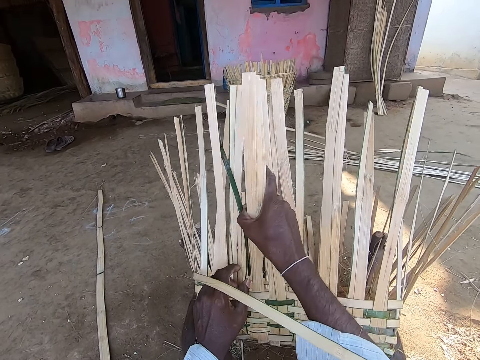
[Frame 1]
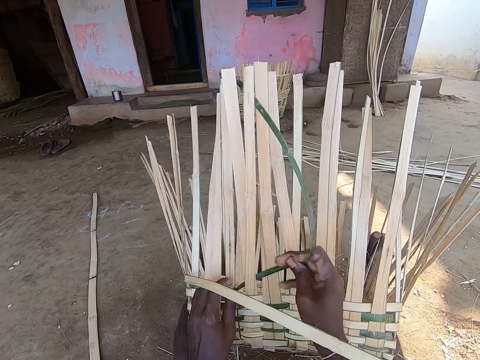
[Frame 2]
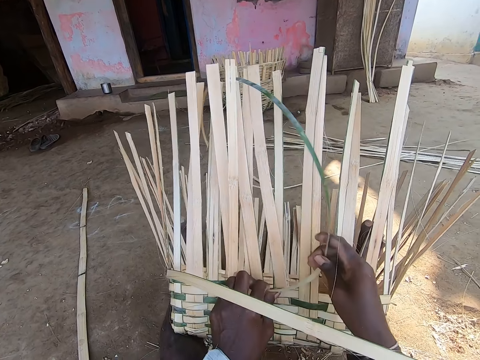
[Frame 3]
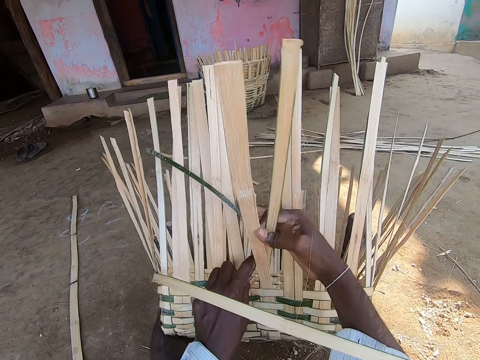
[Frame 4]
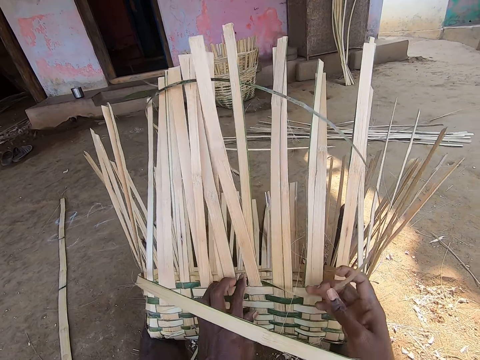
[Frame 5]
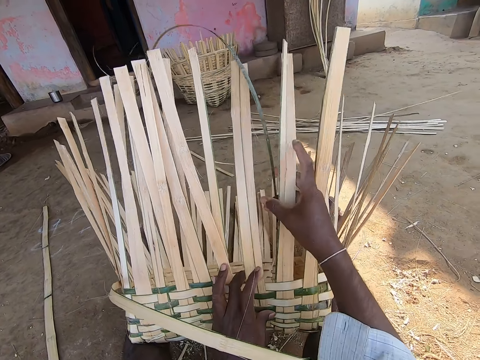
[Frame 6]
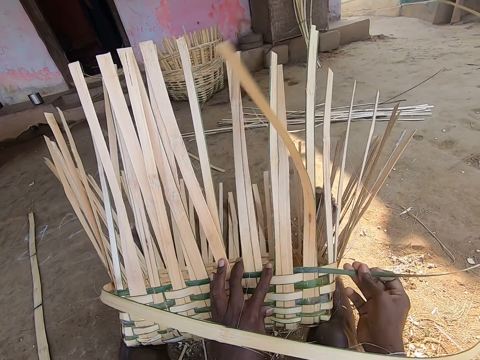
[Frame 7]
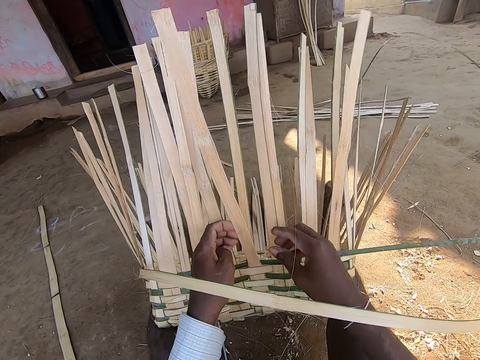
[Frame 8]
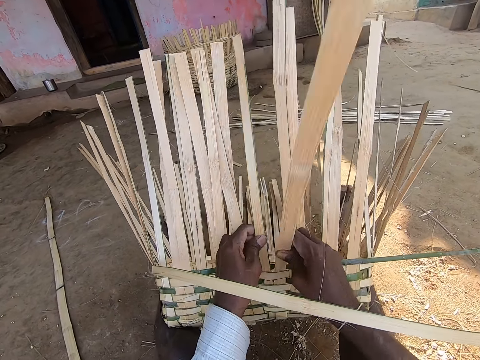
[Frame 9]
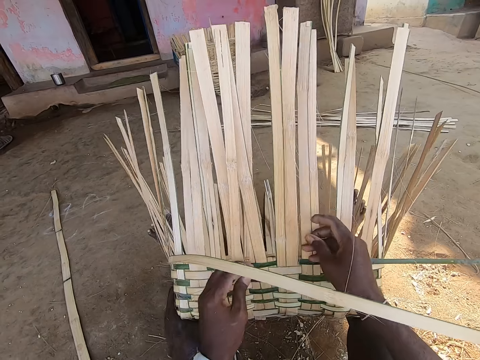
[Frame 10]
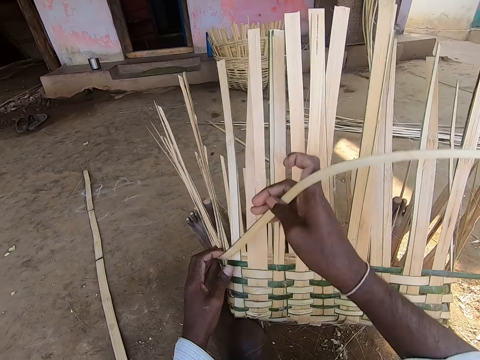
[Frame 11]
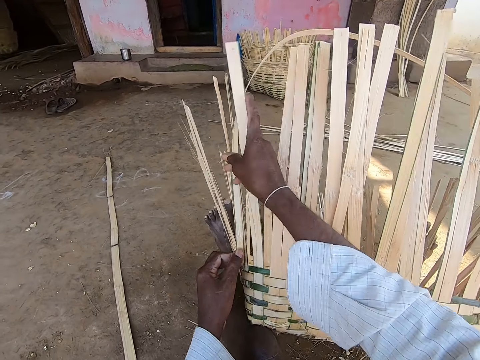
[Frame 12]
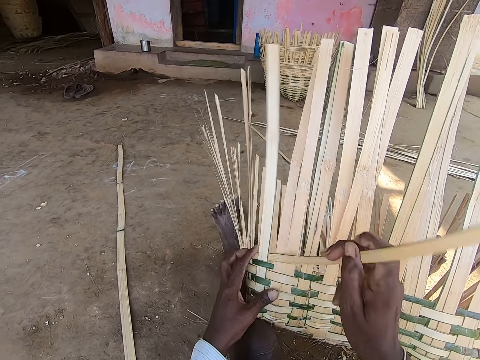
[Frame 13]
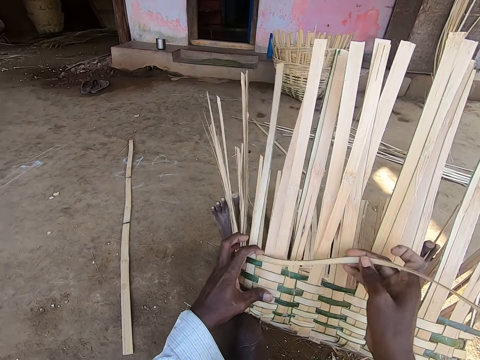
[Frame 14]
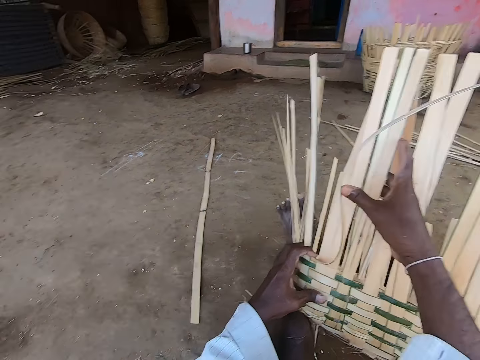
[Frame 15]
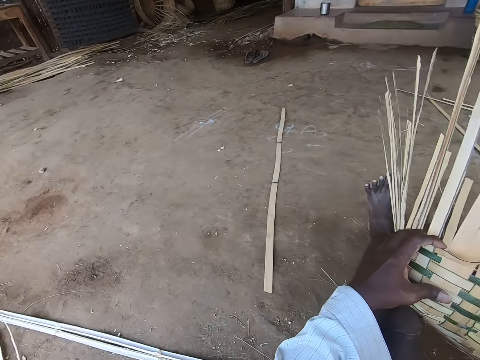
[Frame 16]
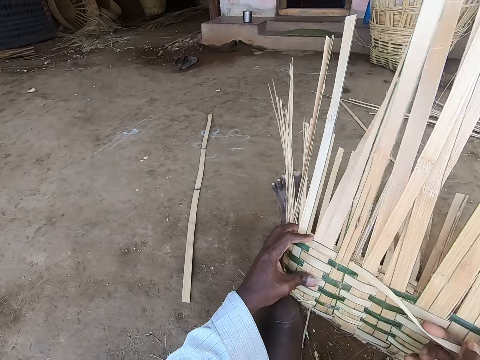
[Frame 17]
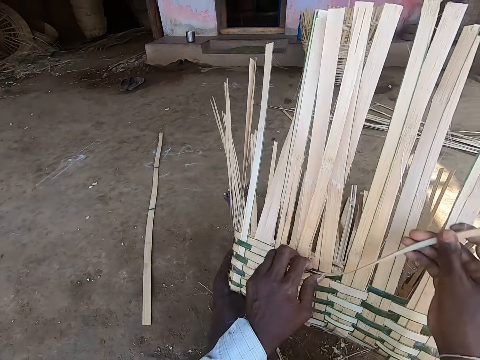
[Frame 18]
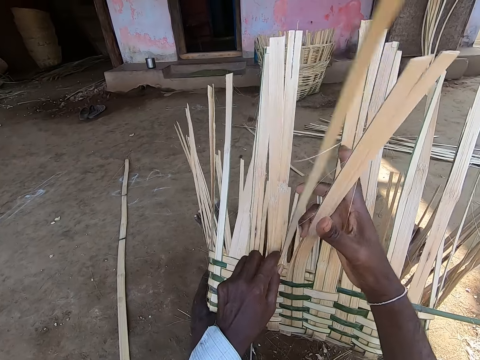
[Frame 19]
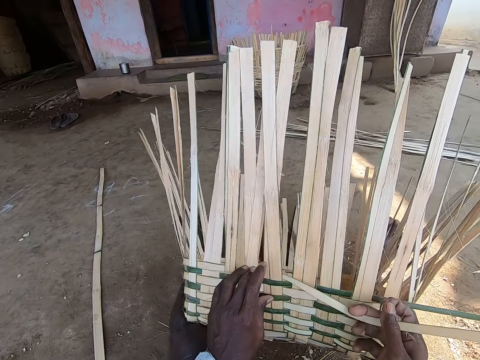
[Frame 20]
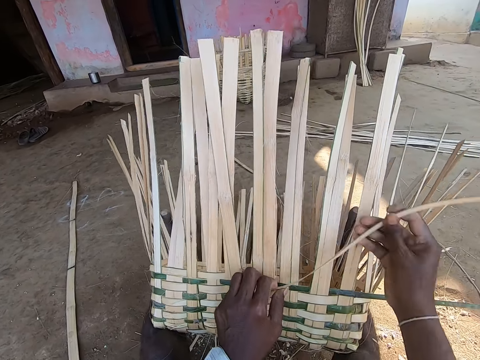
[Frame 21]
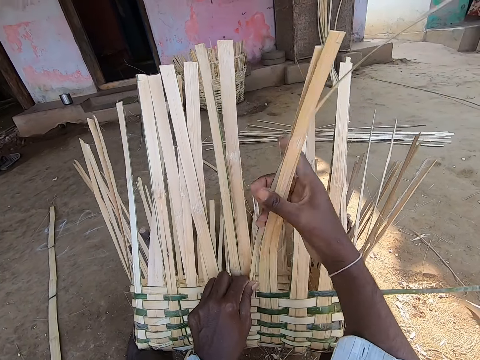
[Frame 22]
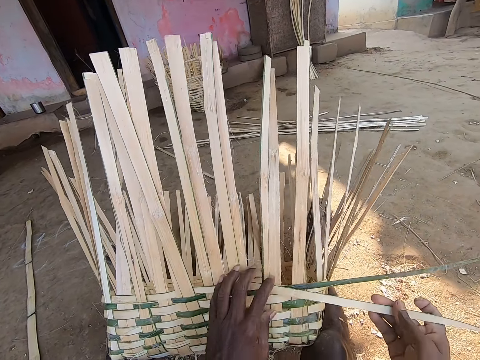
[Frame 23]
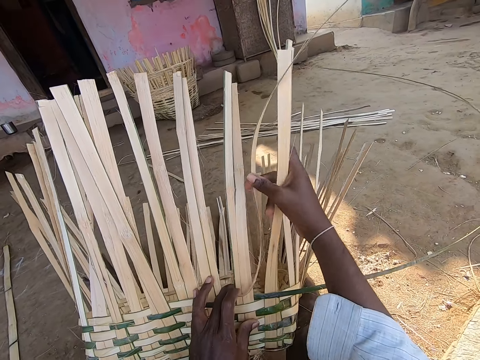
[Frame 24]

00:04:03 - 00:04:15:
The camera wearer adjusts the bamboo strip with his hands. He picks the bamboo strip with his hands. He weaves the basket in his left hand with the bamboo strip in his right hand.

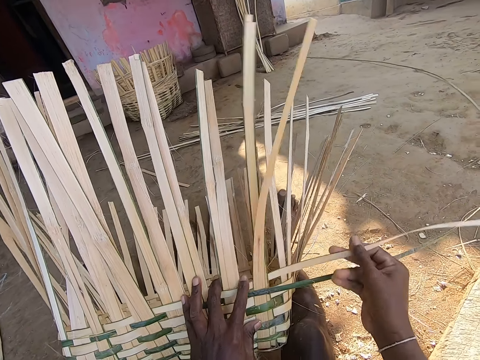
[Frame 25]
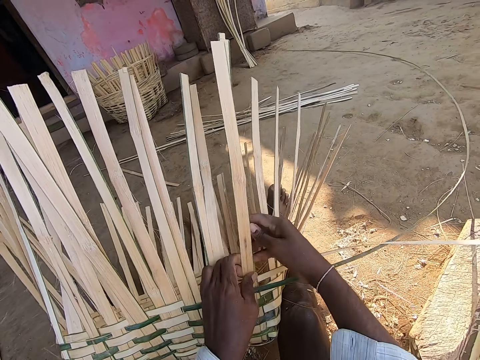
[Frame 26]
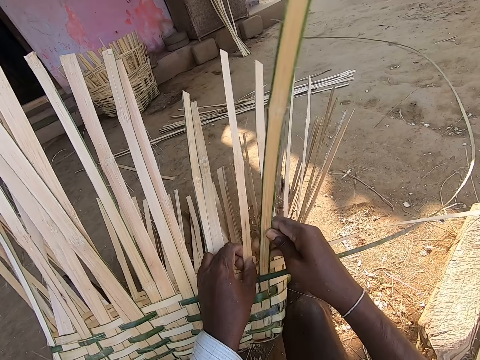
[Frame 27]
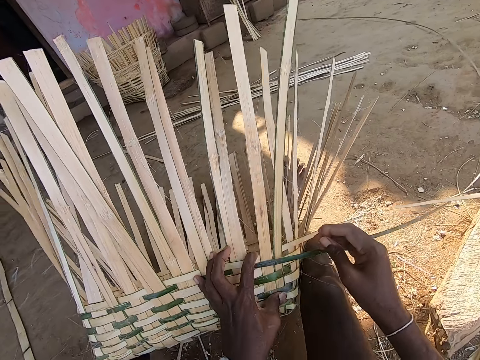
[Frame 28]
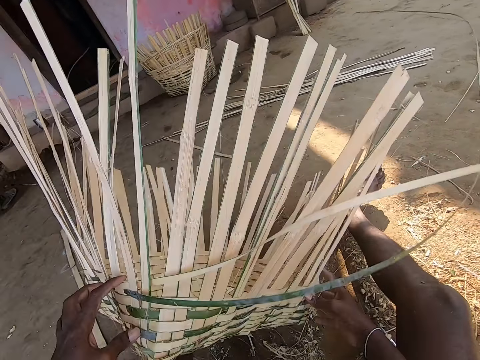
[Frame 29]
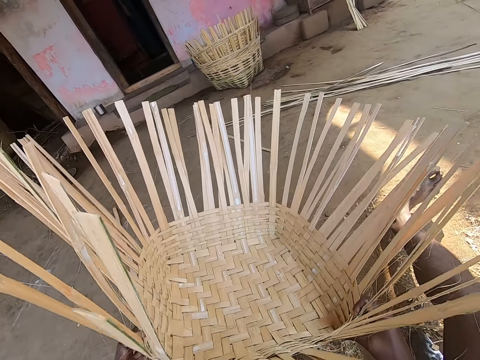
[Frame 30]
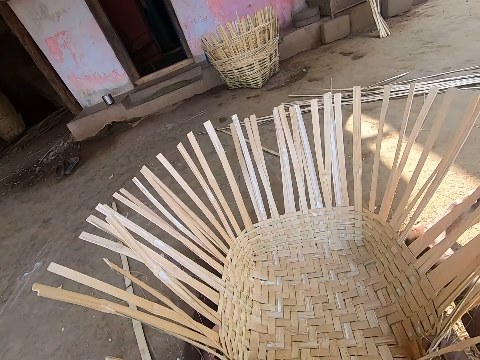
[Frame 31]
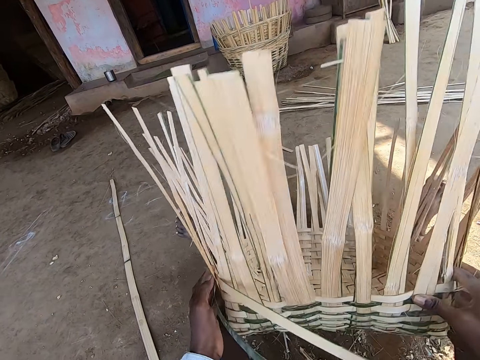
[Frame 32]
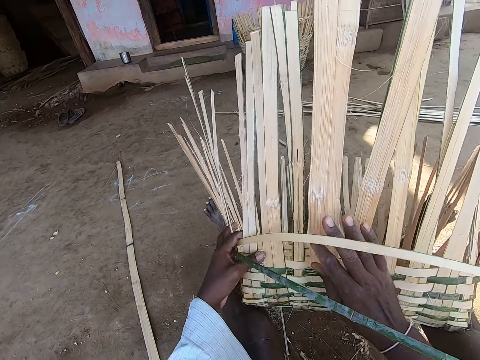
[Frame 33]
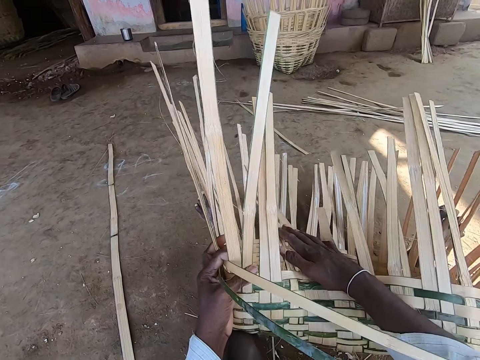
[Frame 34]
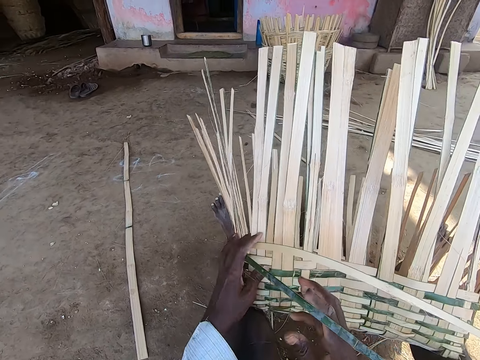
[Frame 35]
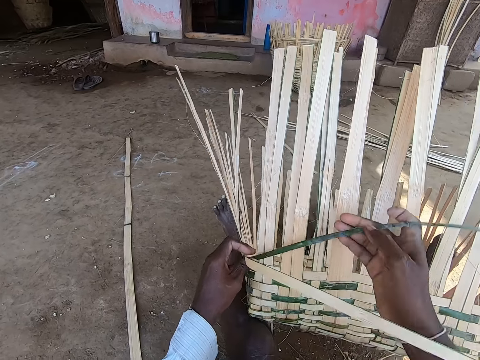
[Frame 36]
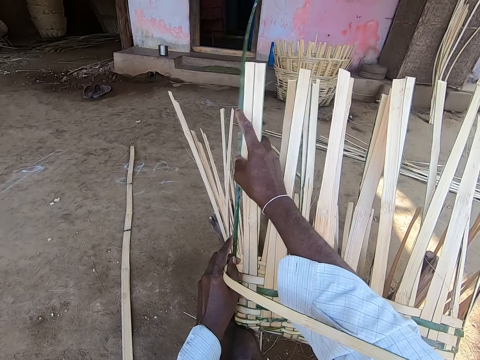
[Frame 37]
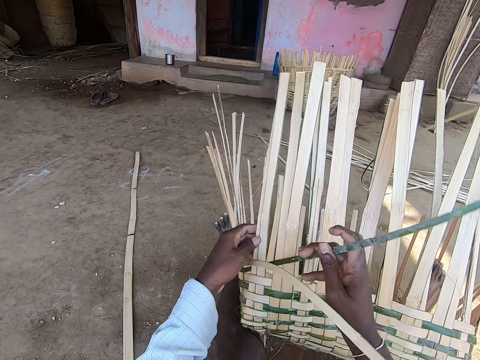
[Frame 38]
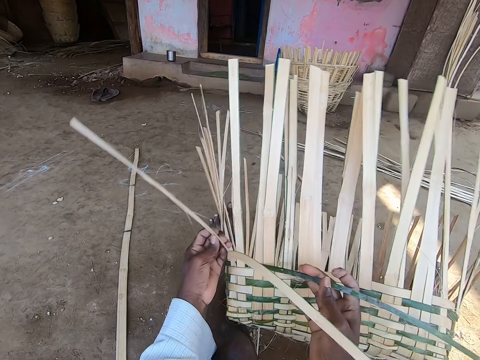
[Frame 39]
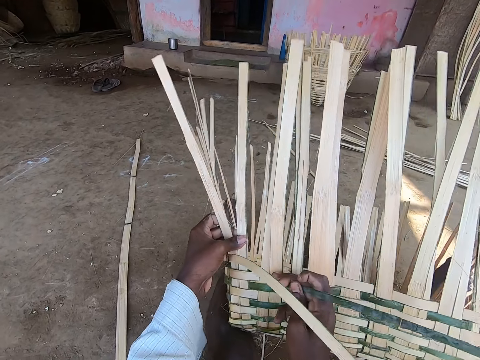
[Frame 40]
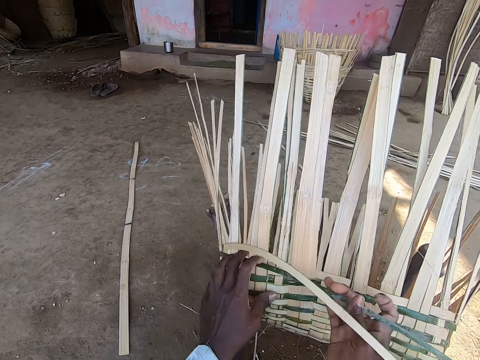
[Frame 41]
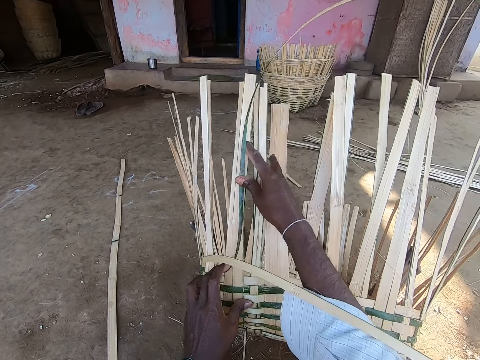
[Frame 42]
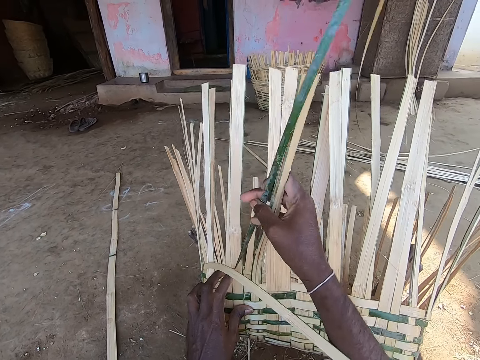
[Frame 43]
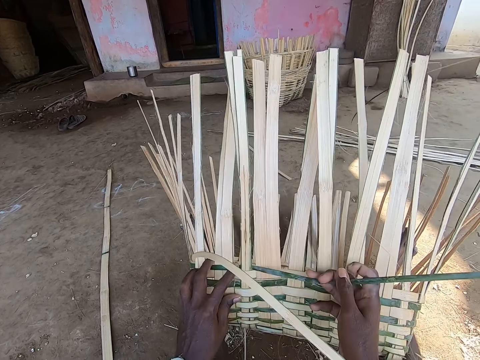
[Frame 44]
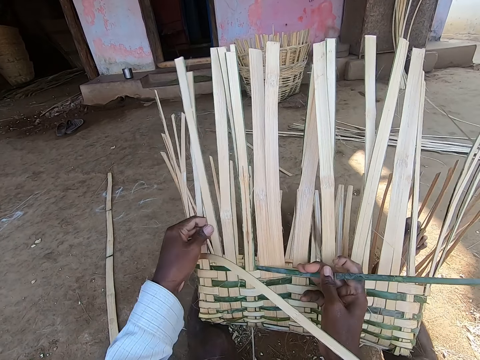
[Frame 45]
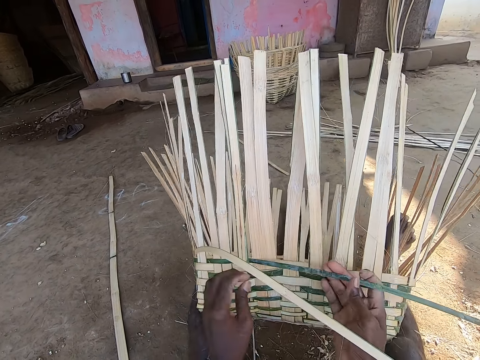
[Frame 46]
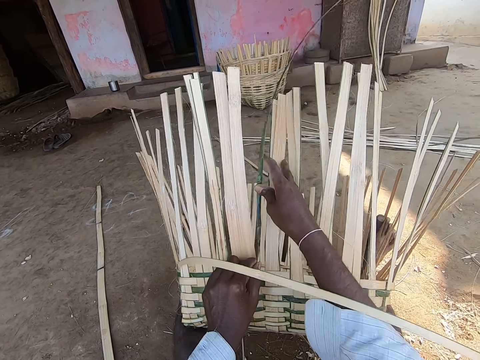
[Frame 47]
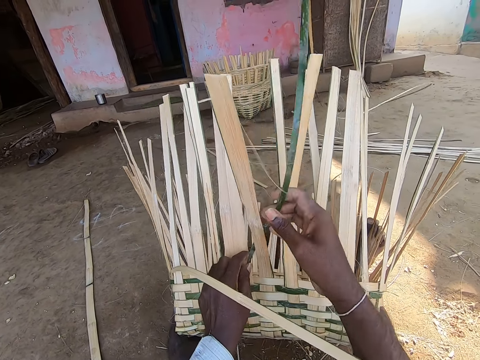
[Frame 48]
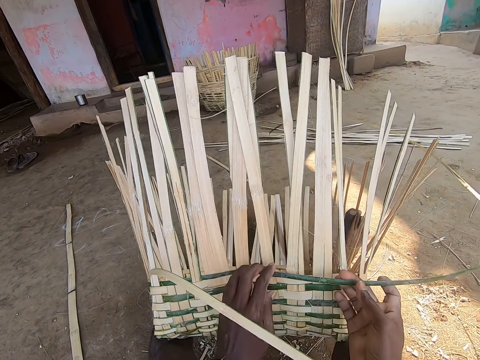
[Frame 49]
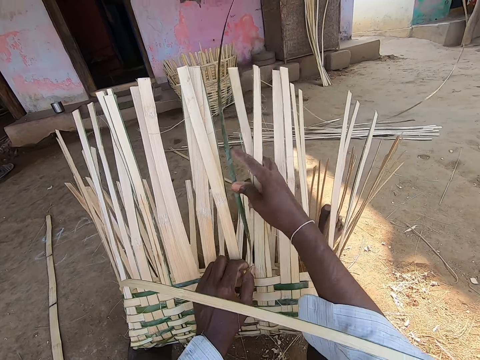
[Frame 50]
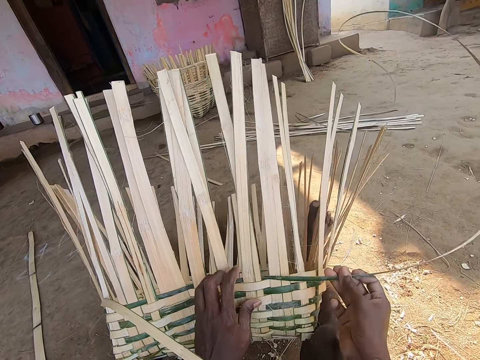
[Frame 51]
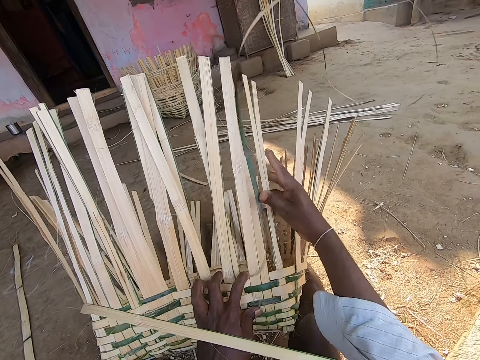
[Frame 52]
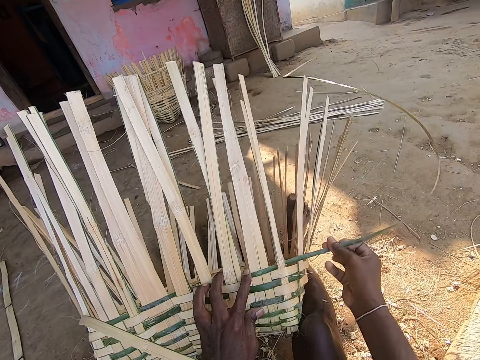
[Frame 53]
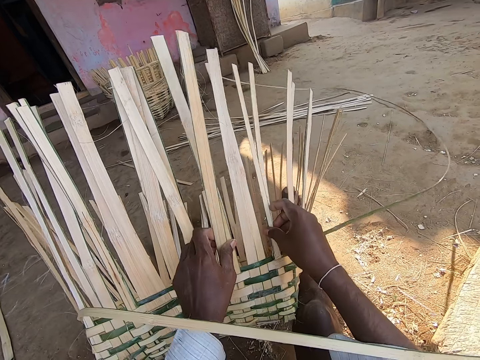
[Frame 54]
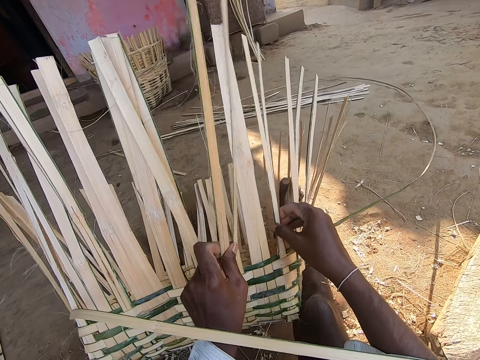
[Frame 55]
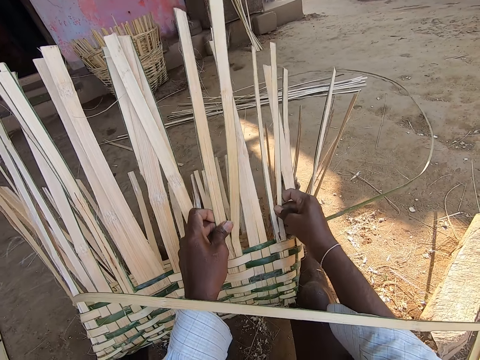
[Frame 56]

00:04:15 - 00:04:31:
The camera wearer adjusts the basket strip in his hands. He turns the basket on the ground with his left hand. He holds the basket with his hands. He picks the basket from the ground with his hands. He drops the basket on the ground with his hands. He lifts the basket off the ground with his hands. He bends the basket strip with his right hand. He holds the bamboo strip with his right hand. He weaves the basket in his left hand with the bamboo strip in his right hand. He adjusts the basket strip with his hands.
